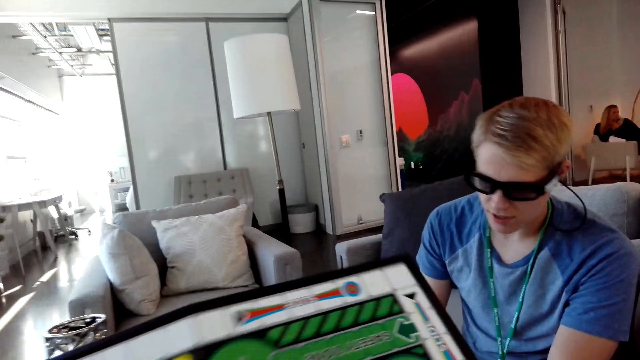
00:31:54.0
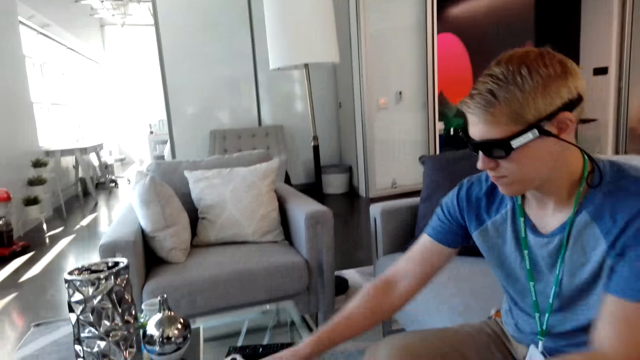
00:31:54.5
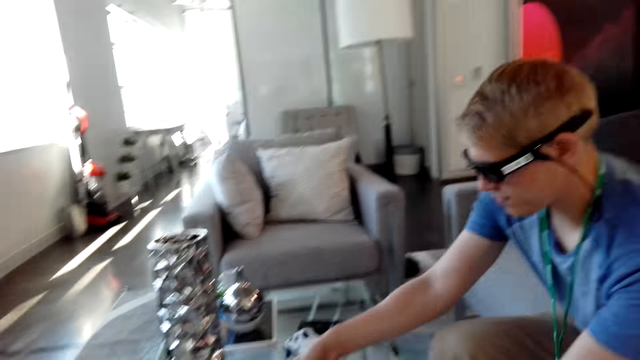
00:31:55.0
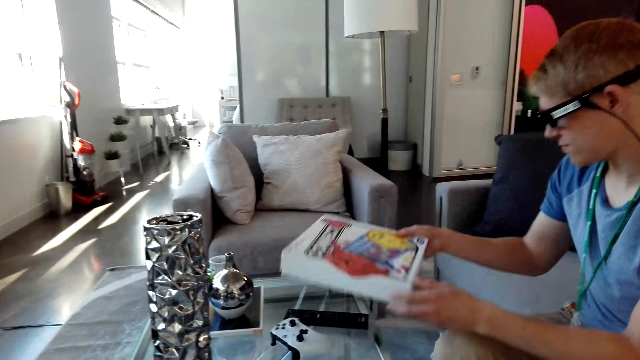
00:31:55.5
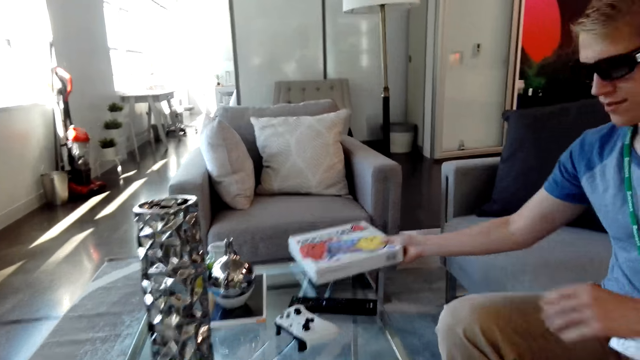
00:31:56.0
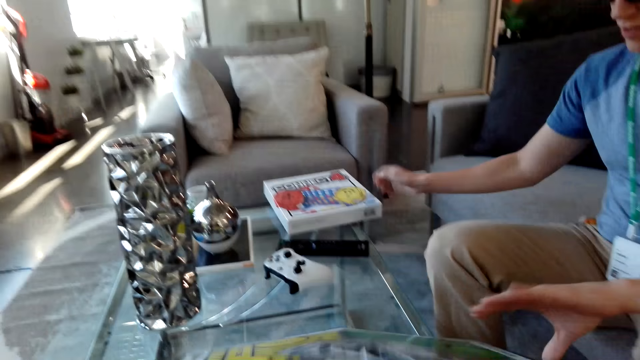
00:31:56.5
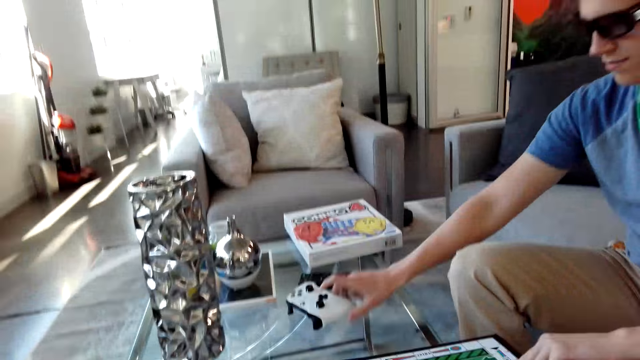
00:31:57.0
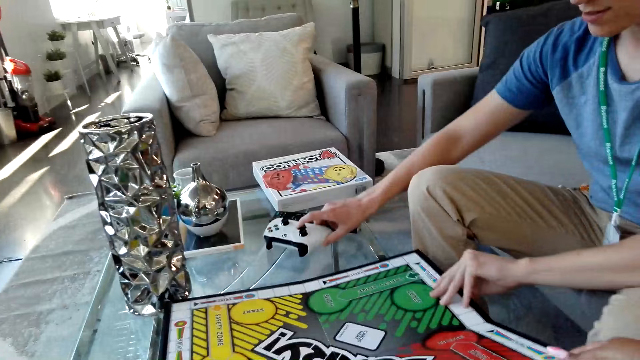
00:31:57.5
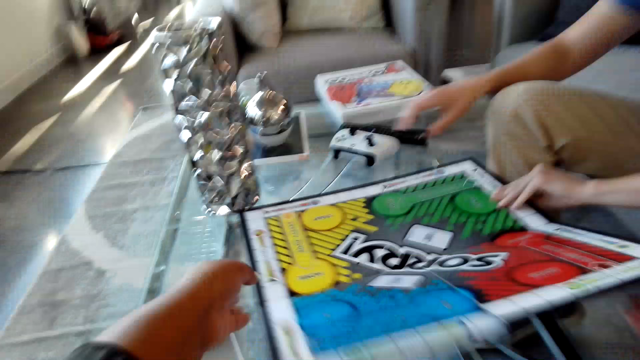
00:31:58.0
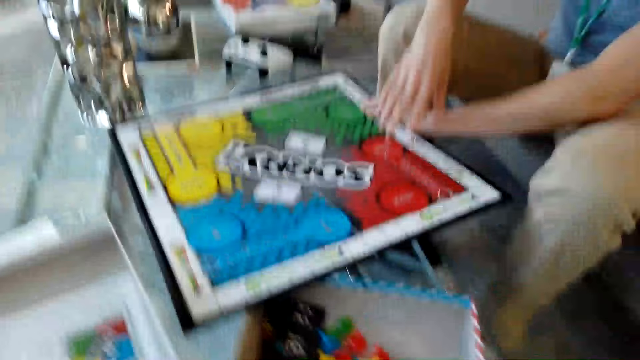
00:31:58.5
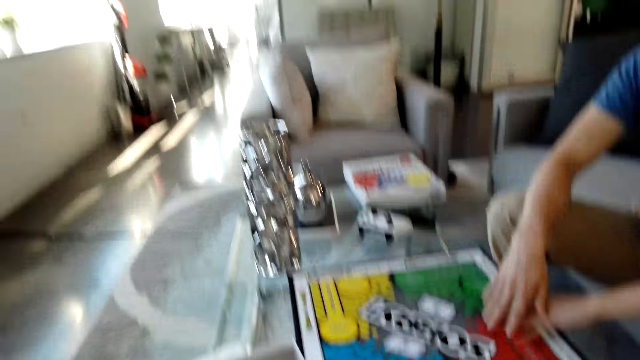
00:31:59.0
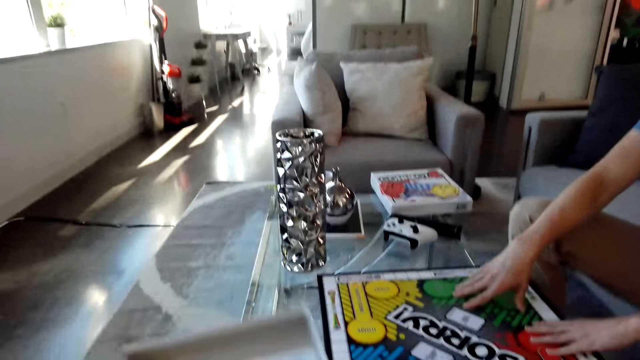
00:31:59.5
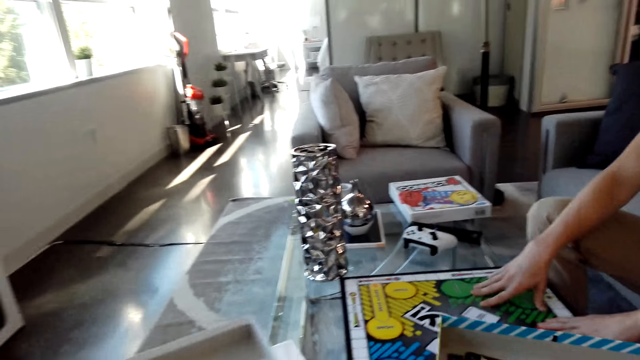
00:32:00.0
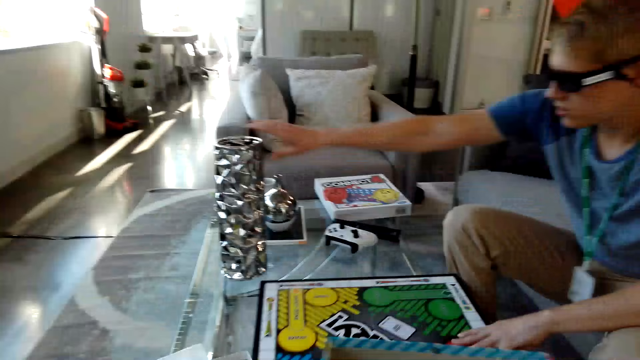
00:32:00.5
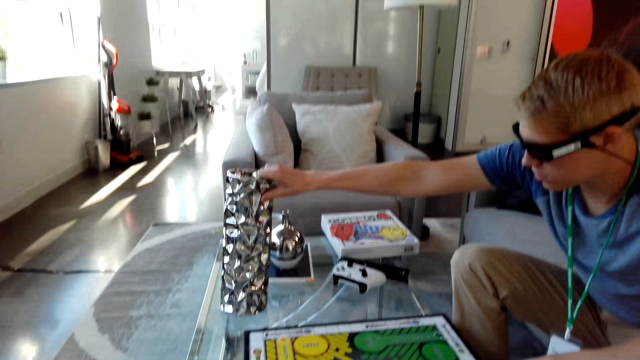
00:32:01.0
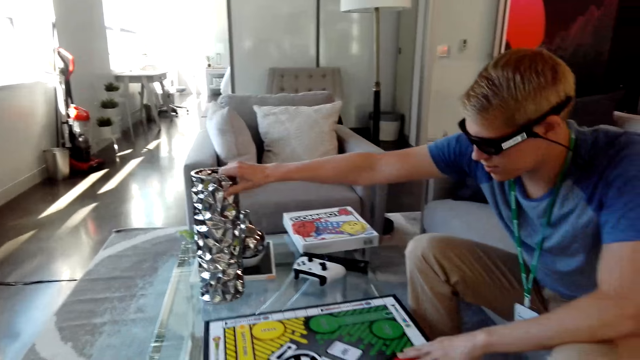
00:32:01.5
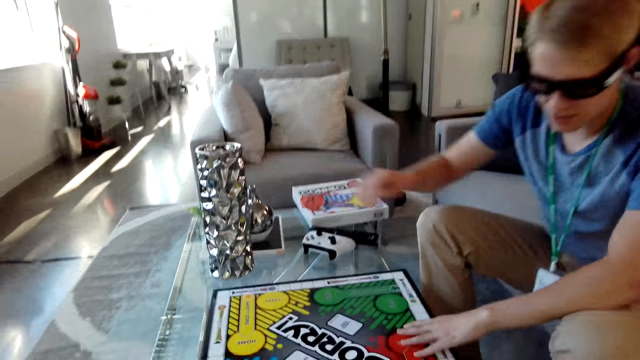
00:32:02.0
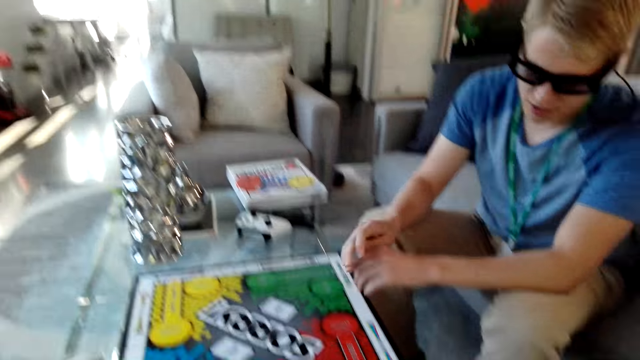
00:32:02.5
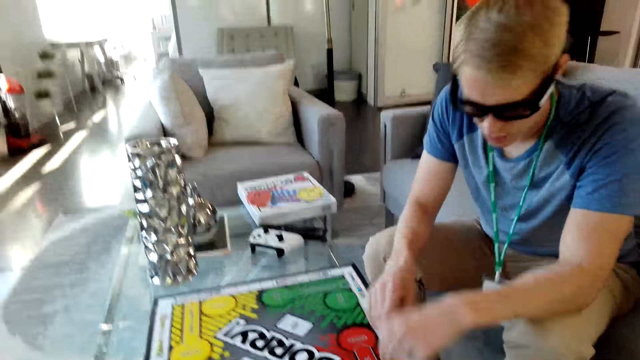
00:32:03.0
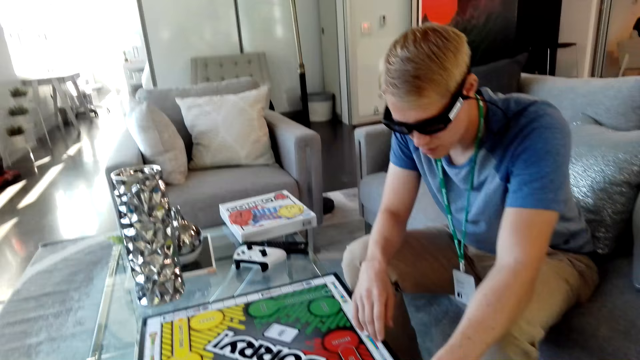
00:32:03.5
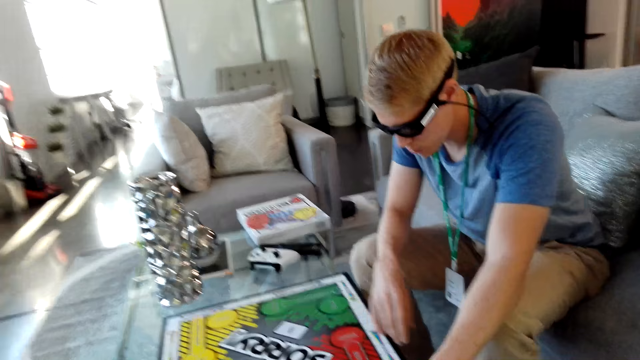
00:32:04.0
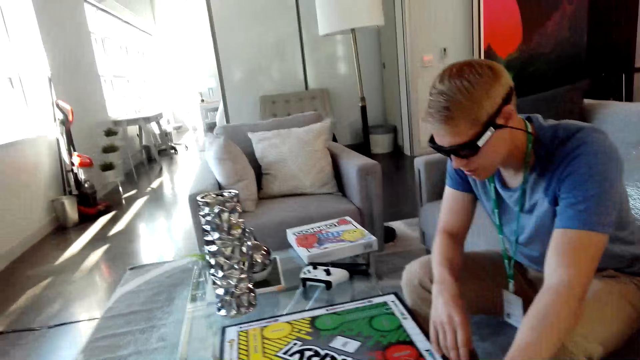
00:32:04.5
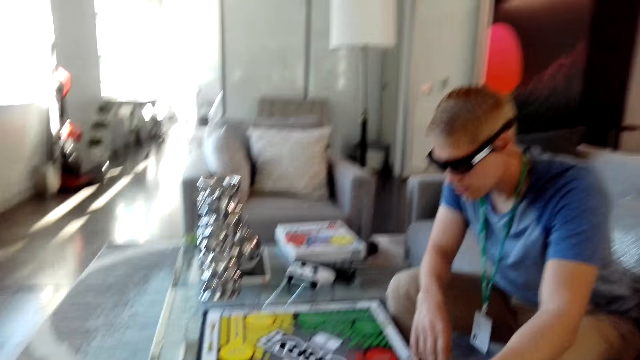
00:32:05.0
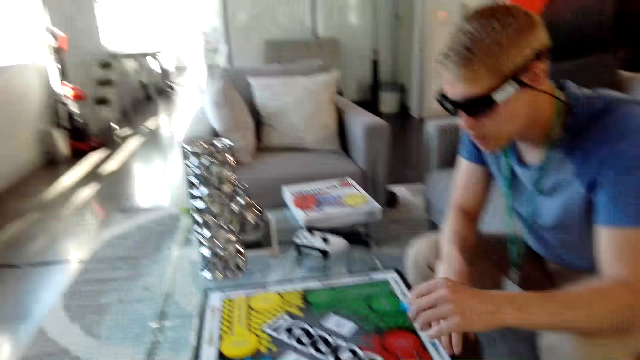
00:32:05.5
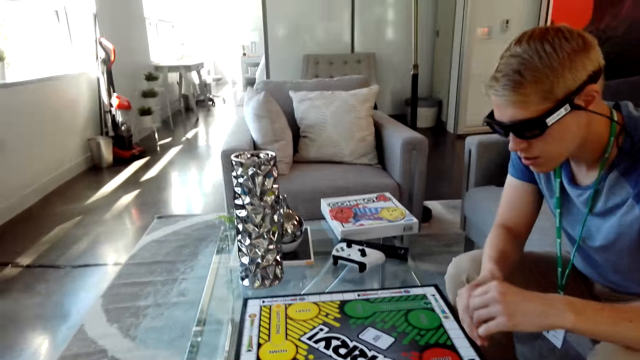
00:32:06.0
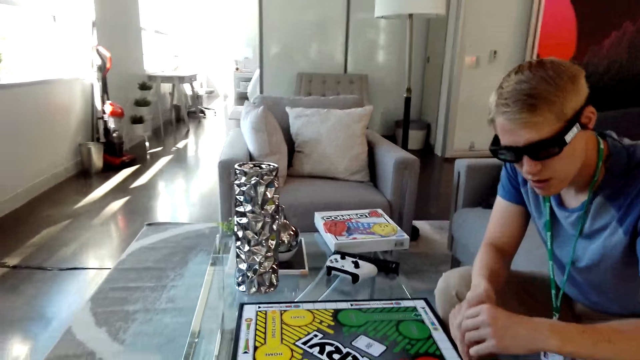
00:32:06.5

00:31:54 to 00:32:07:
A man stretches his hand on the table. The man holds the box and puts the box down on the other side. The man moves the game pad and holds the board. The camera wearer talks with the man. The man puts his hand on the board. The man holds the decoration. The man stretches his hand on the table.

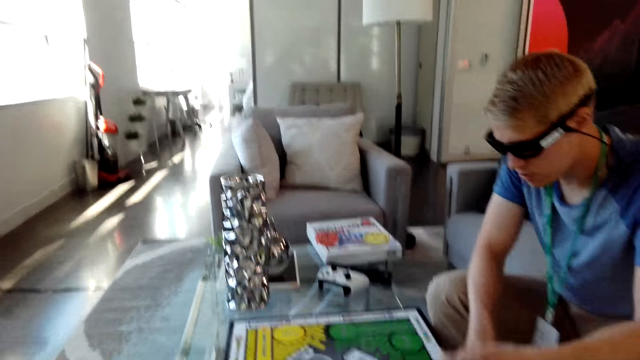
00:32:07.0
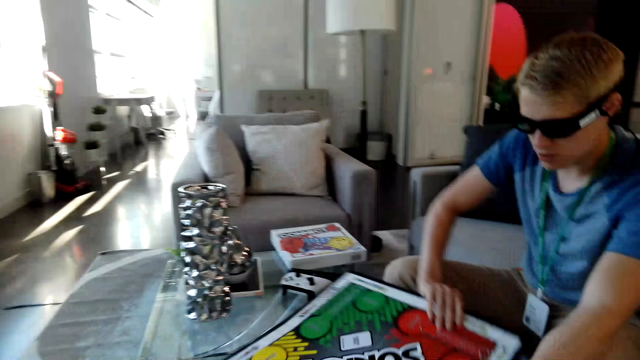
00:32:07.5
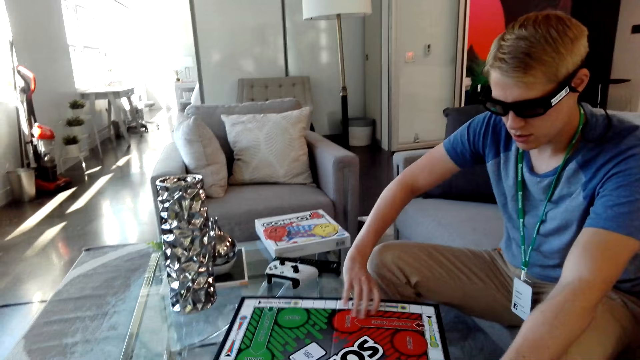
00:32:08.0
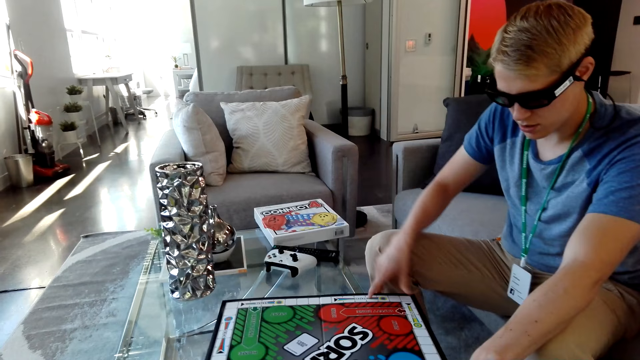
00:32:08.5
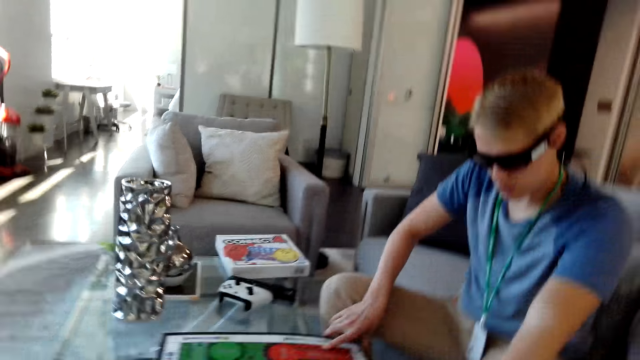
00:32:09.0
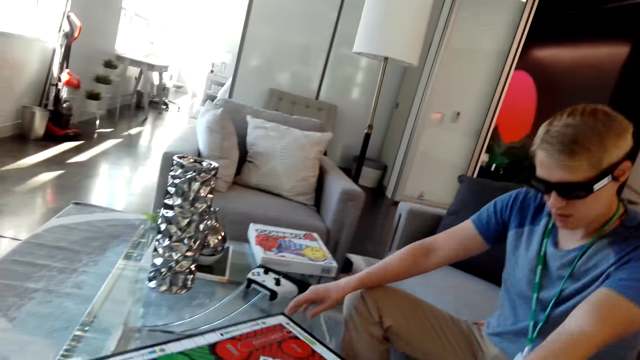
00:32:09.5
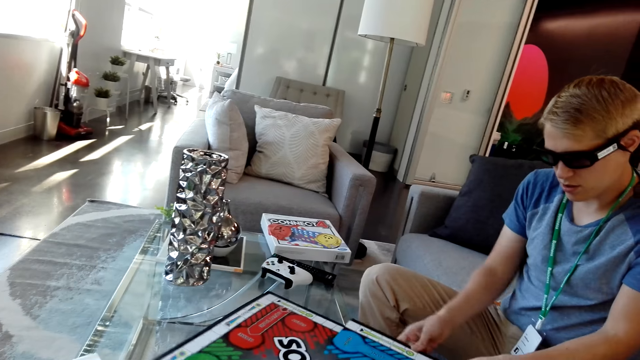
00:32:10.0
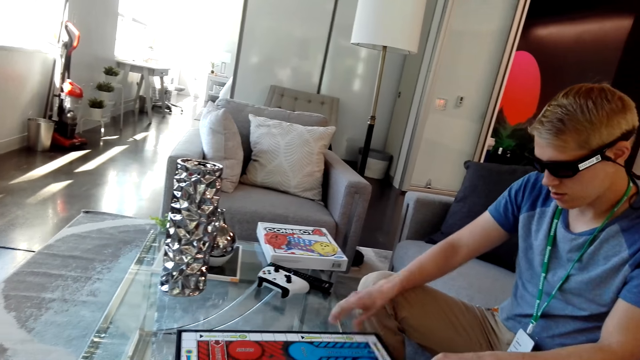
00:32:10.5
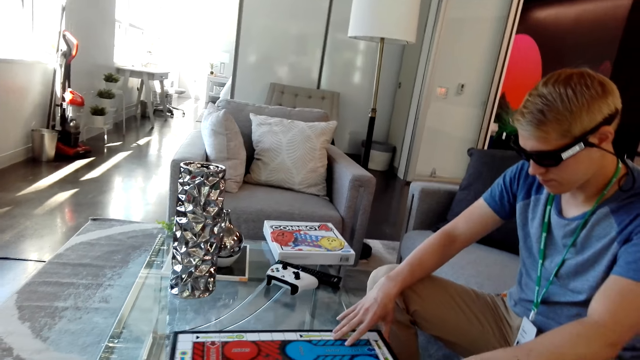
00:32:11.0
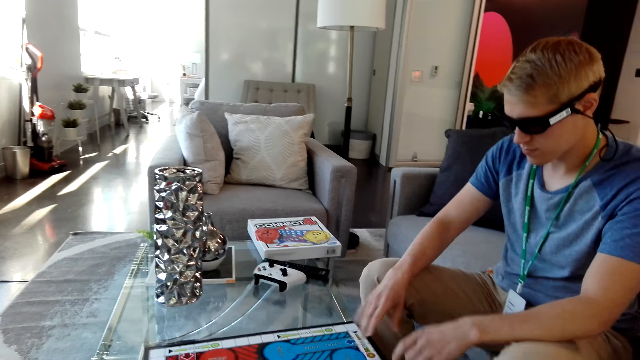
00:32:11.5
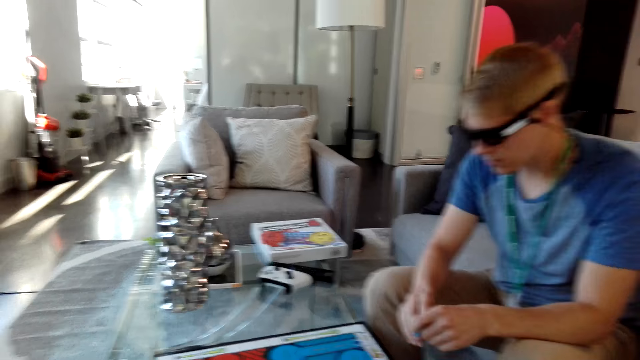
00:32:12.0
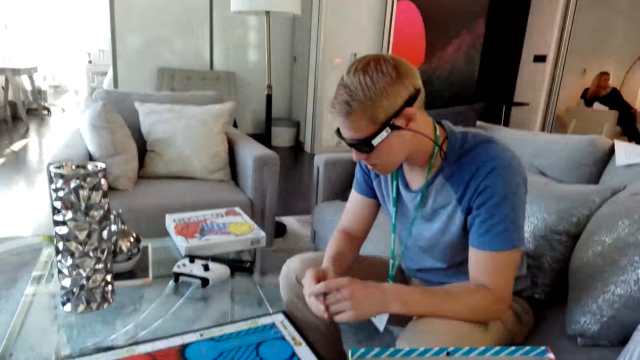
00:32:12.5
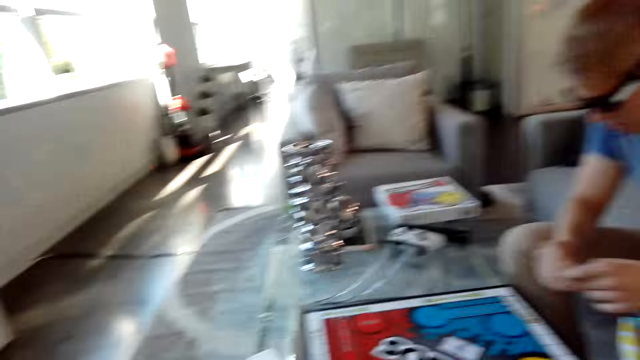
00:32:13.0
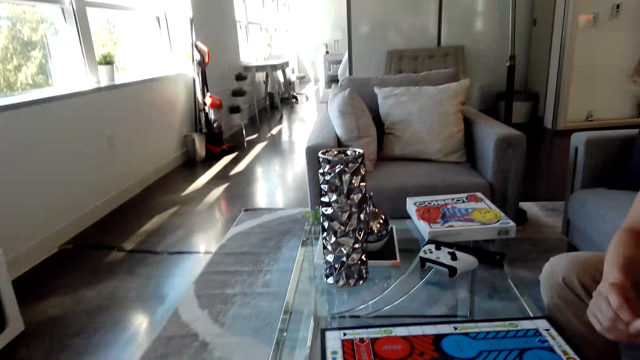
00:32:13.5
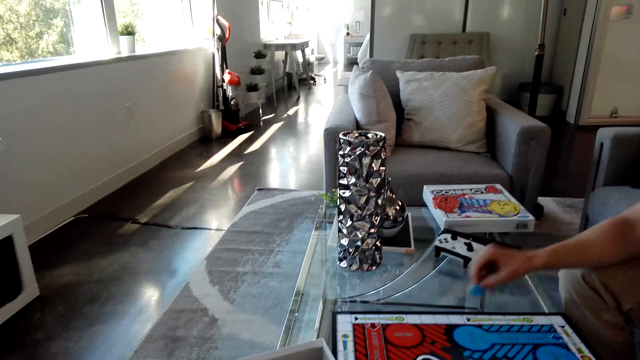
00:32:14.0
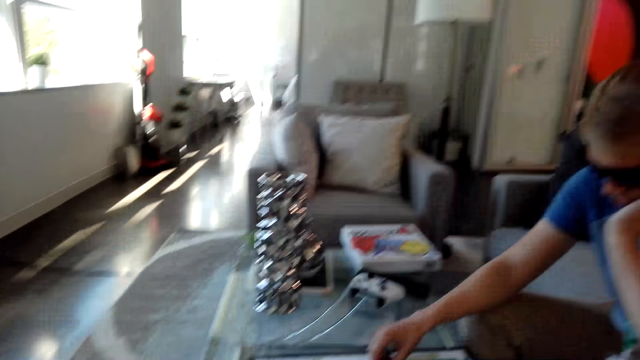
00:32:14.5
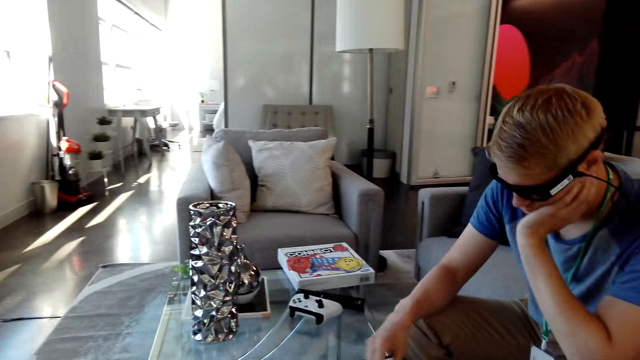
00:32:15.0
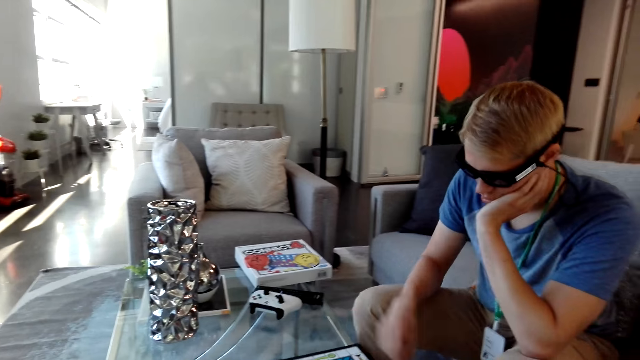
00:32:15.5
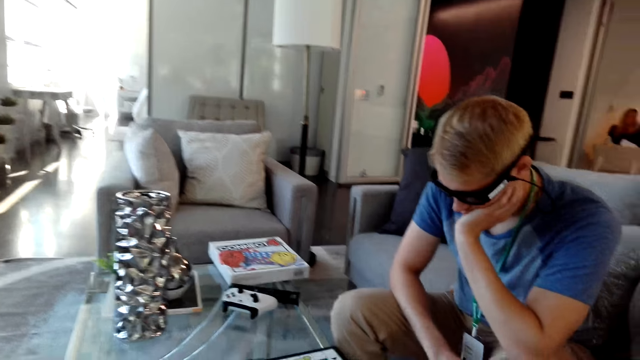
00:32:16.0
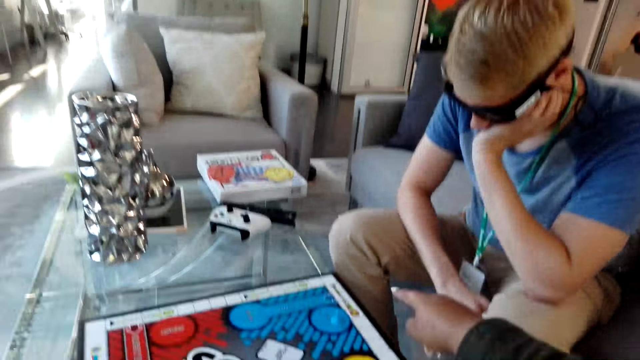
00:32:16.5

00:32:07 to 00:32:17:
The camera wearer turns the board. A man moves the board. The man holds the pawn and puts the pawn on the board.
